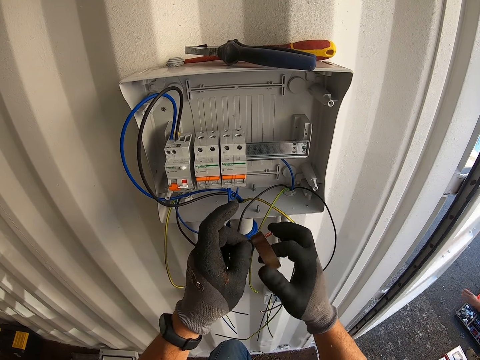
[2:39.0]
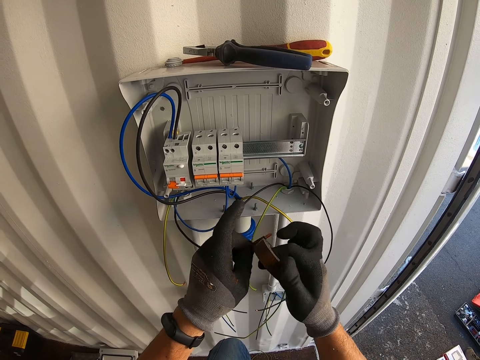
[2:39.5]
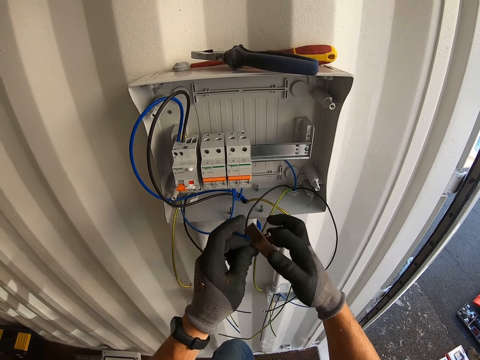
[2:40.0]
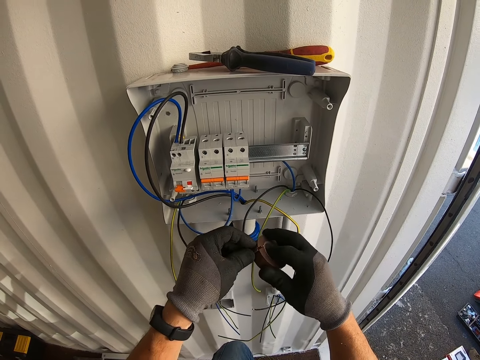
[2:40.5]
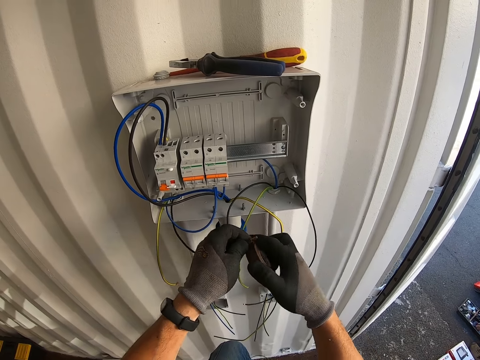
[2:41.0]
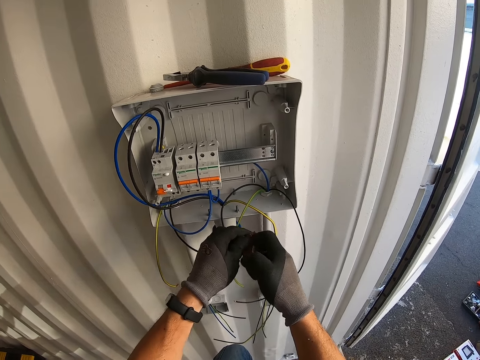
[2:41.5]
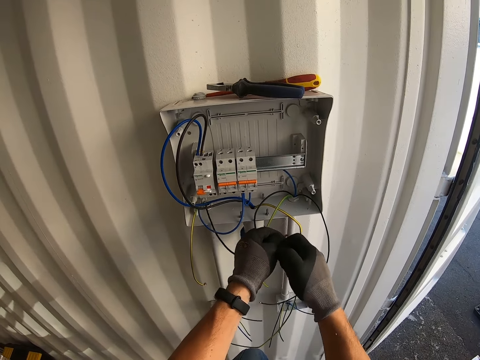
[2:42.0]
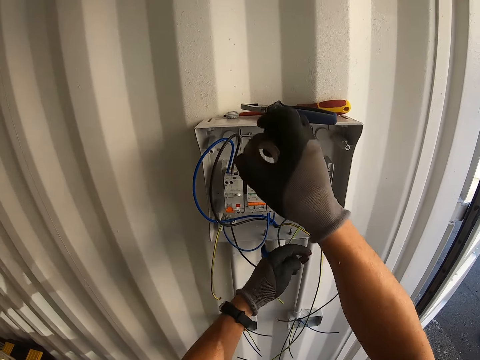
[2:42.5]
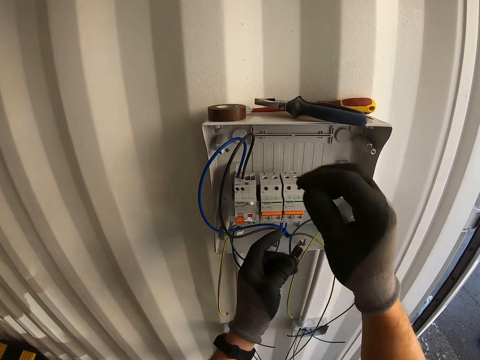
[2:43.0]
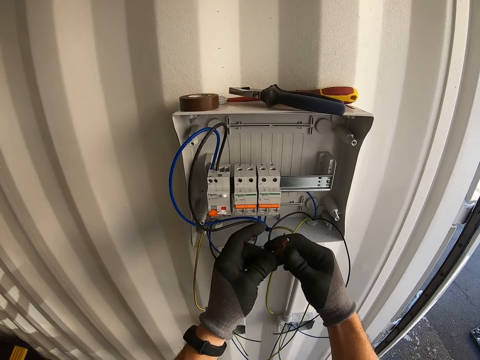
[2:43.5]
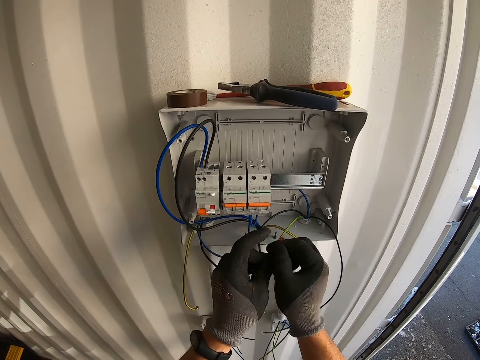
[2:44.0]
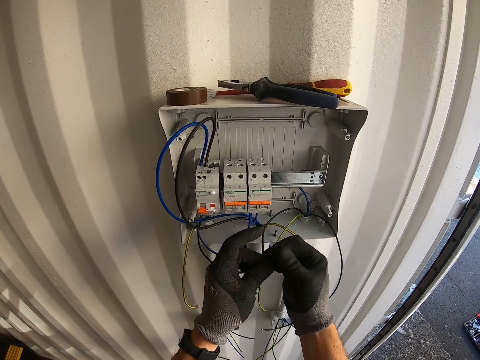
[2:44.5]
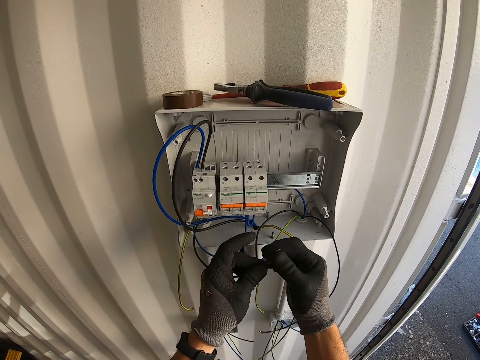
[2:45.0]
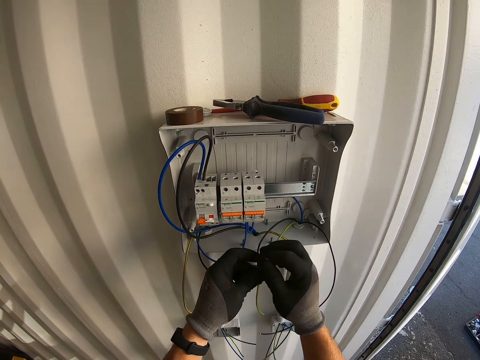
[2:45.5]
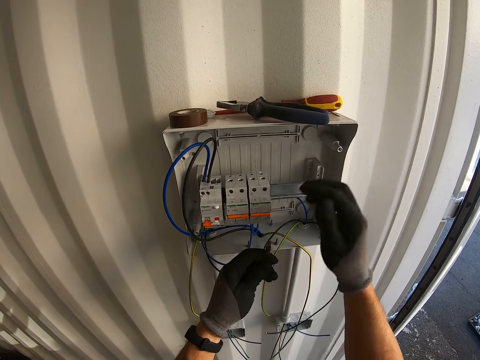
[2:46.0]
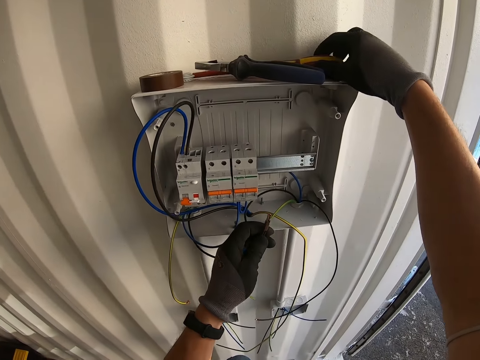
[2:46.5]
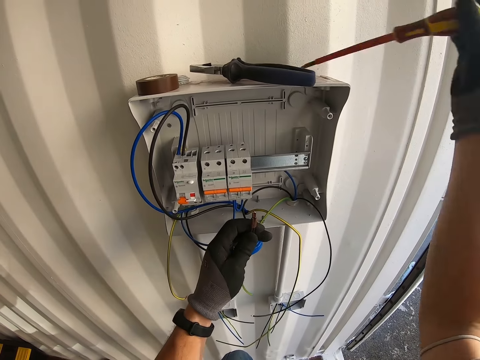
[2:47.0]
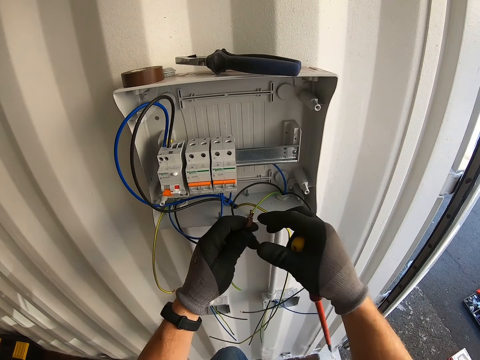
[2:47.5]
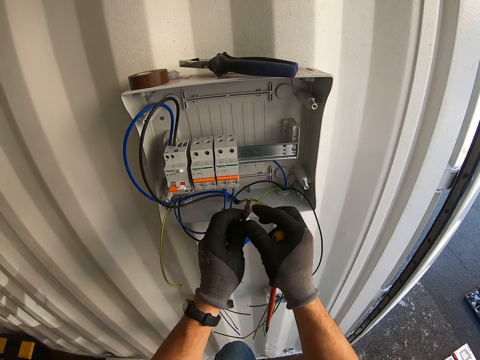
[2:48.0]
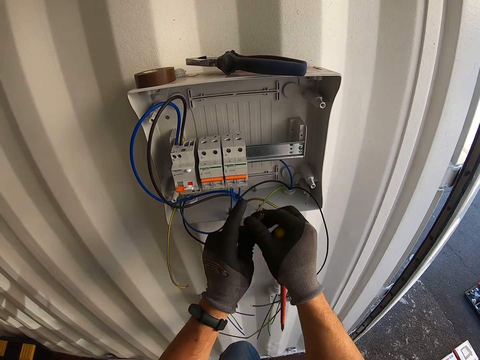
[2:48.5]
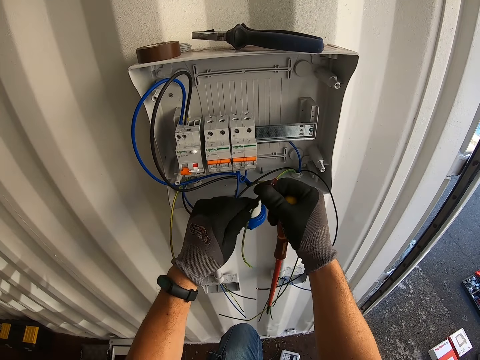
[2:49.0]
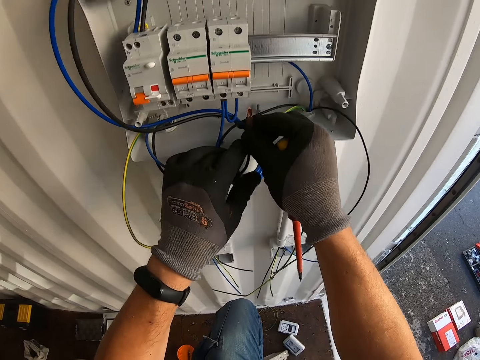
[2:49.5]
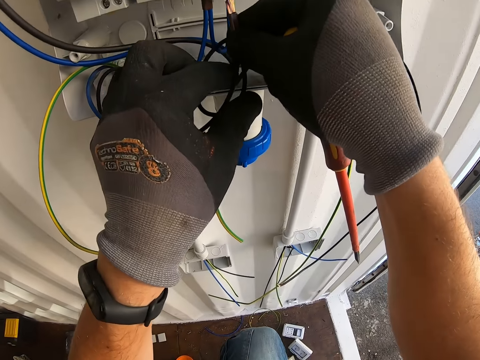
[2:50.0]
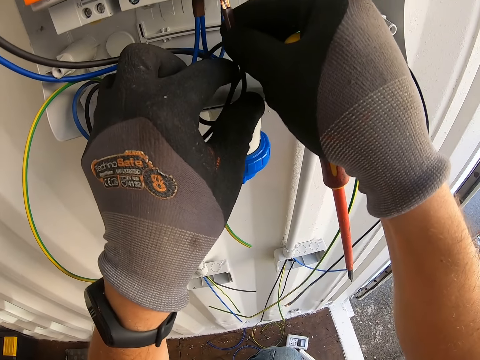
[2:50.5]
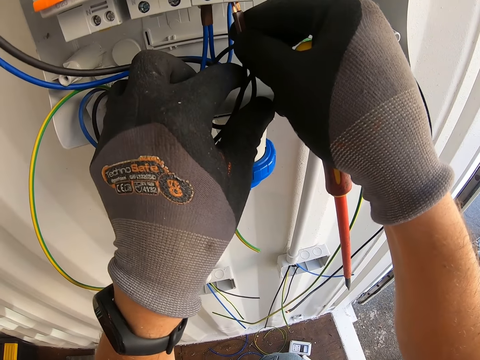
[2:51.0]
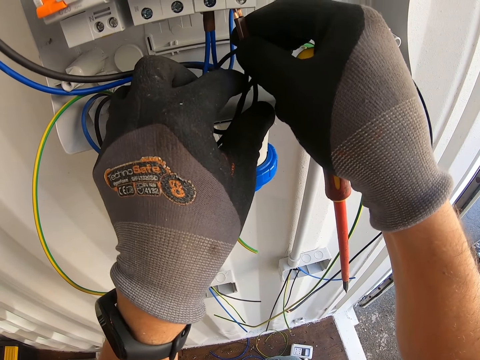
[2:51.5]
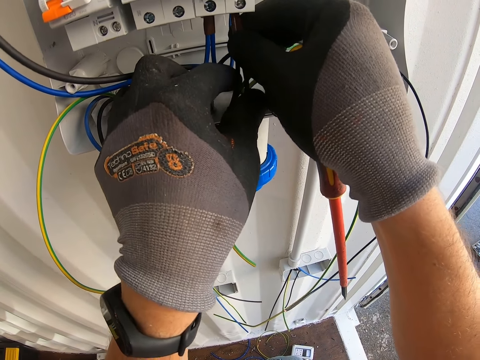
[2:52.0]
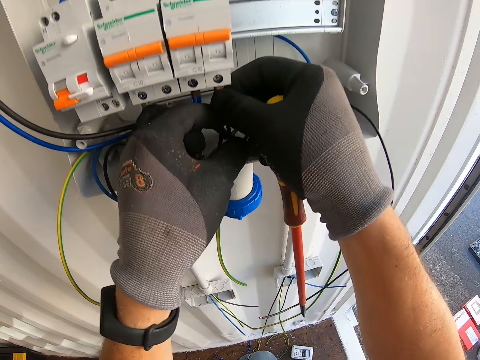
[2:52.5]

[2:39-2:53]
The camera wearer cuts the tape. They put the tape down. They press the tape. They pick up a screwdriver. They plug the wire in the power cutout.

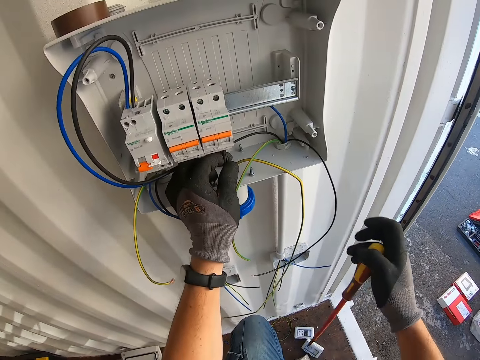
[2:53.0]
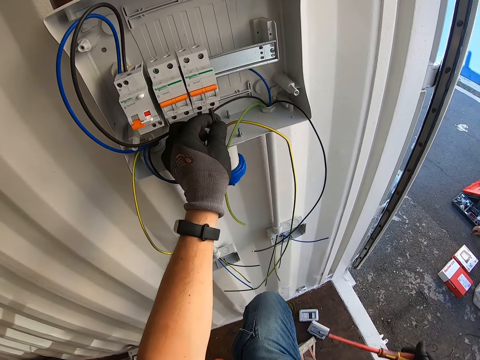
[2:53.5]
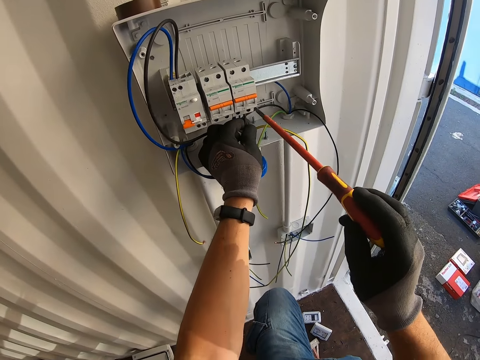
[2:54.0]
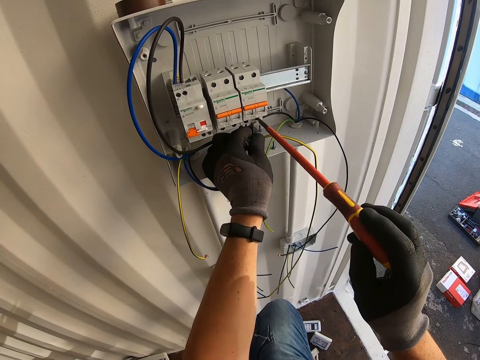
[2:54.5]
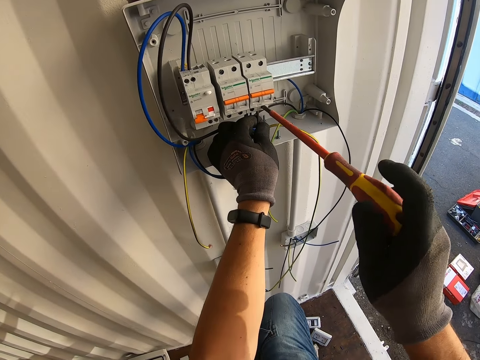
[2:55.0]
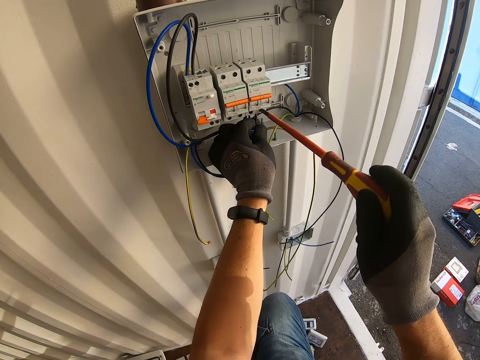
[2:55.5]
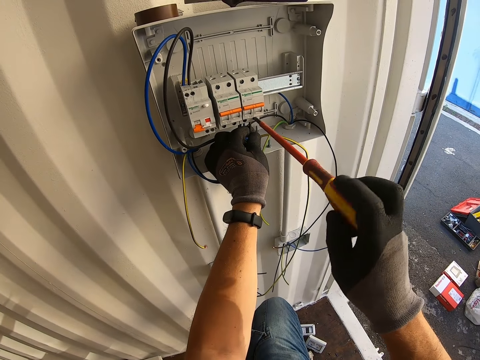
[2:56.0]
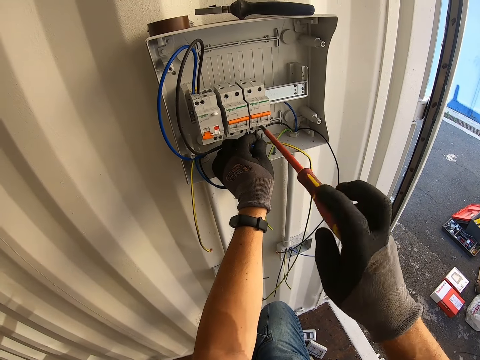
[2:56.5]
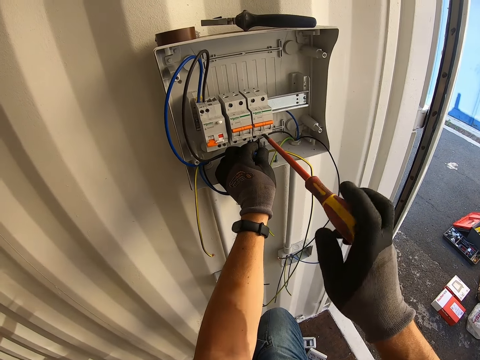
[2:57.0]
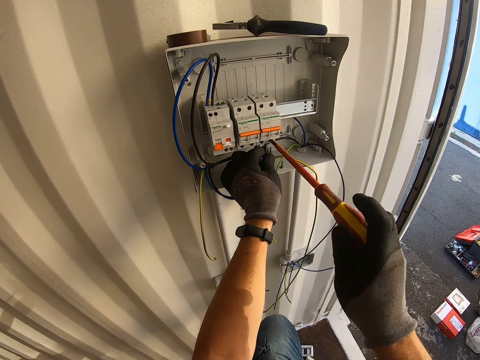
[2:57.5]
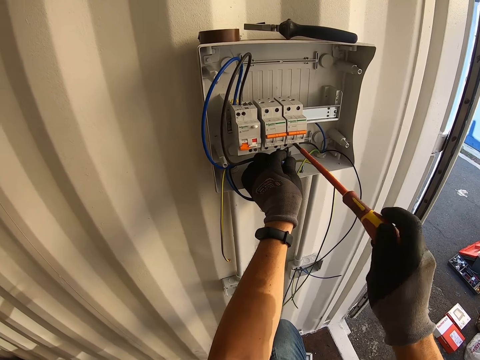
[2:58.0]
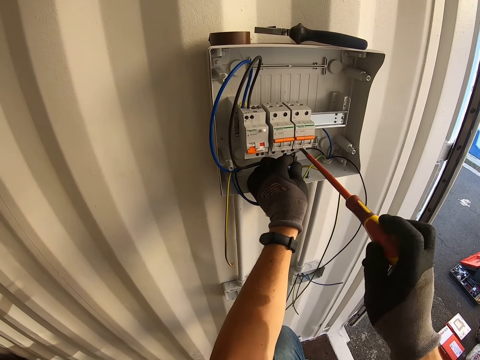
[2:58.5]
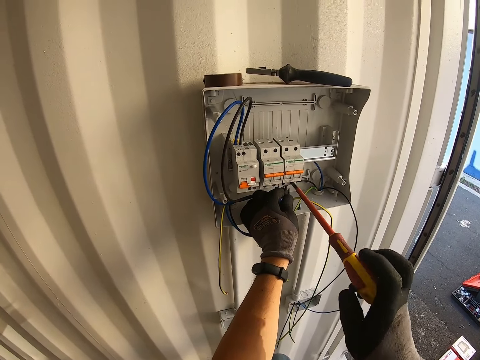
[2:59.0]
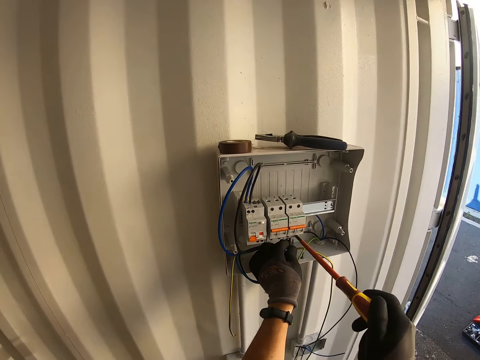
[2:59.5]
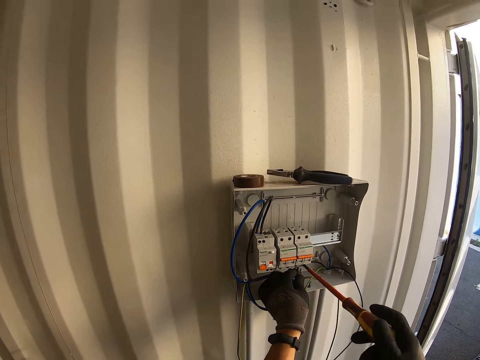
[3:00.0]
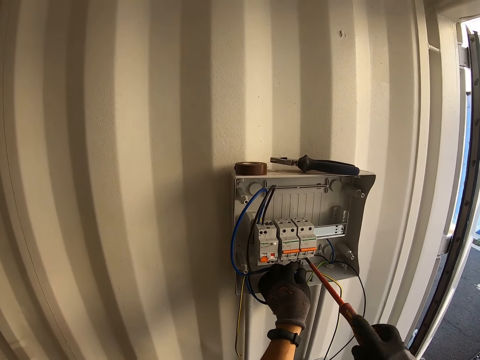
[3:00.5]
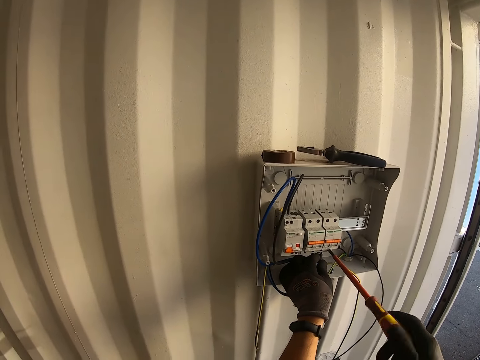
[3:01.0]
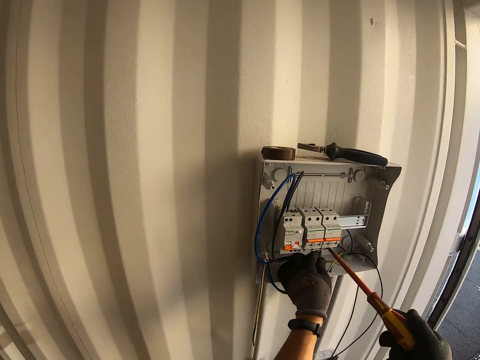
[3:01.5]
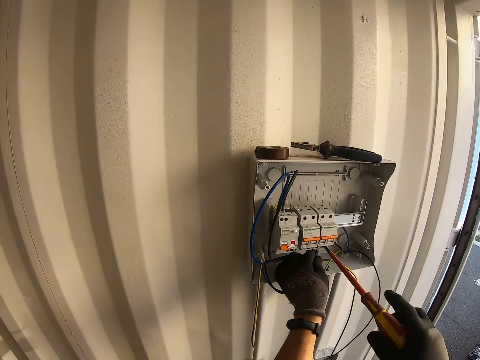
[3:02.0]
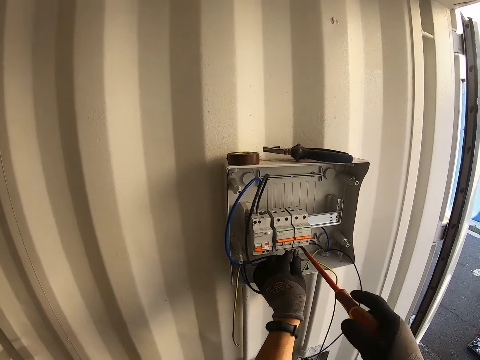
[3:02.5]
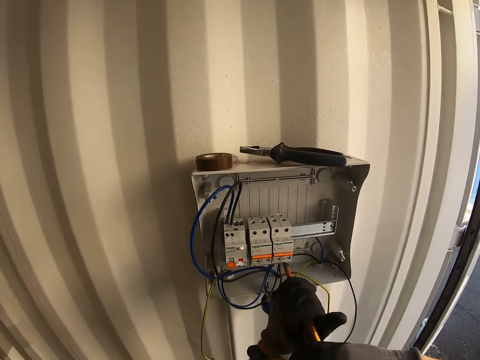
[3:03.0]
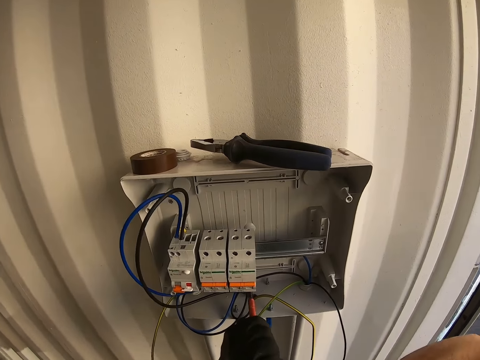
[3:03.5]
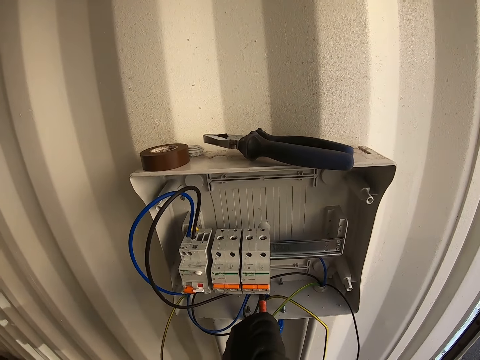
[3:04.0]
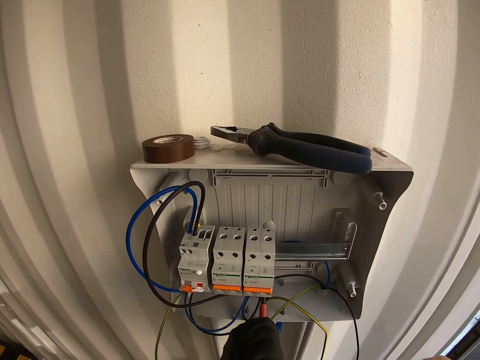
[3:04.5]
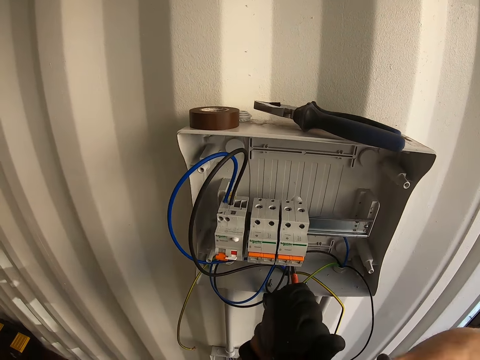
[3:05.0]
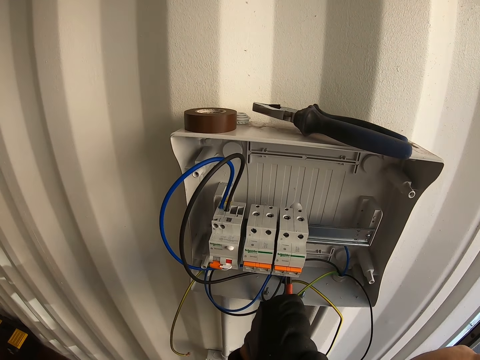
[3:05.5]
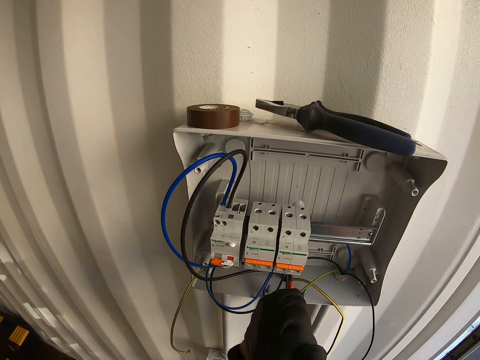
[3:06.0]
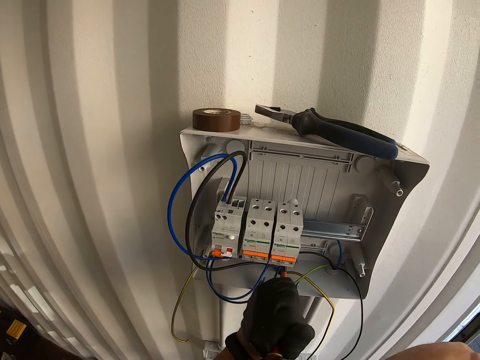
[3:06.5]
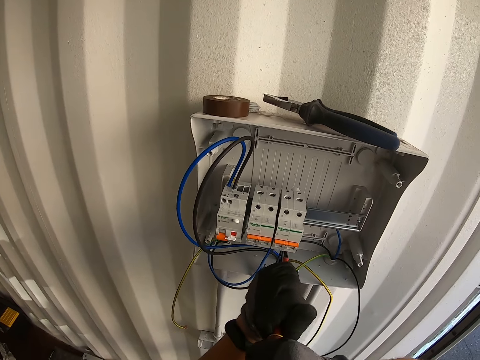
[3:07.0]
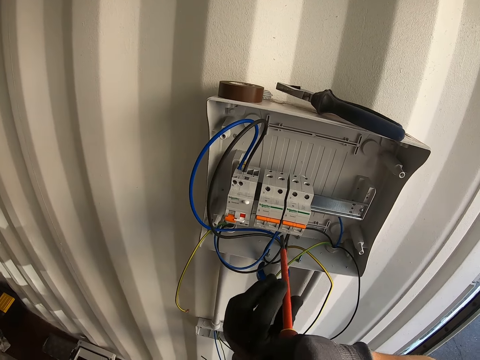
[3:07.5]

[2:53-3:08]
The camera wearer tightens the screws. They fix the cable in the socket.
